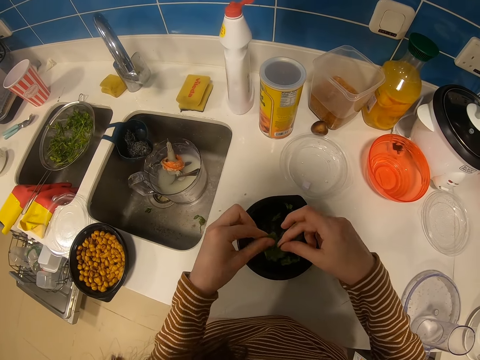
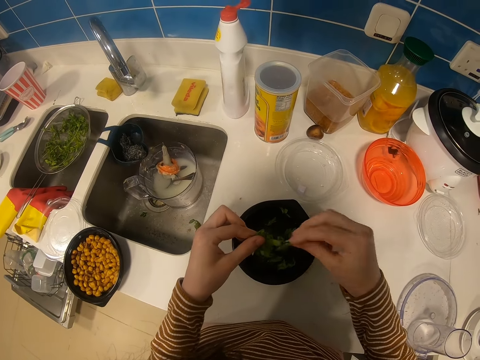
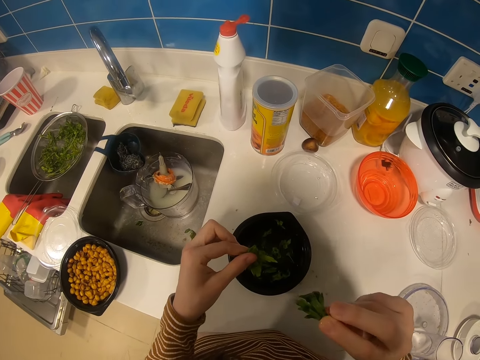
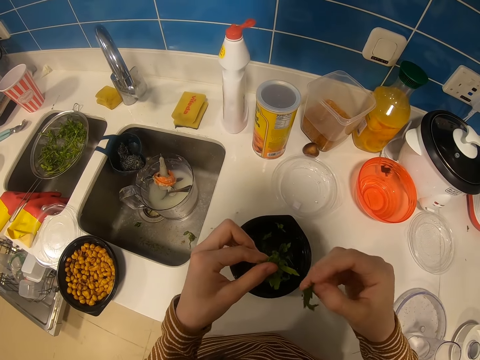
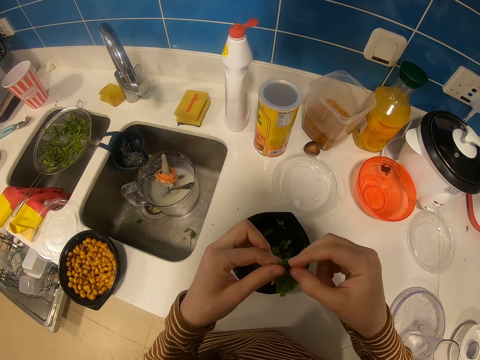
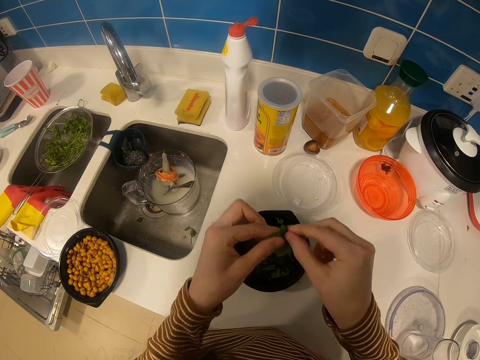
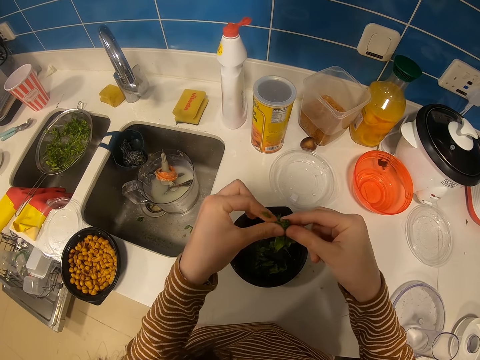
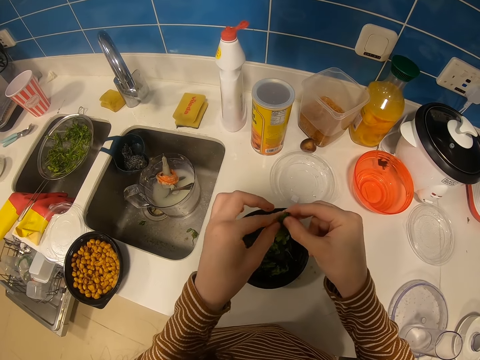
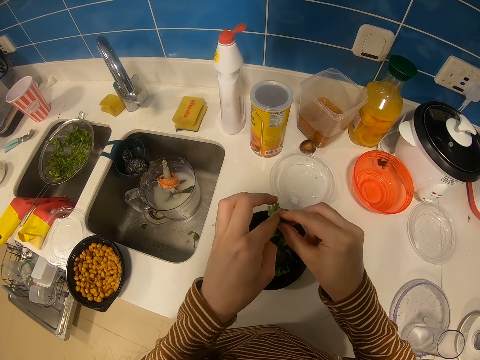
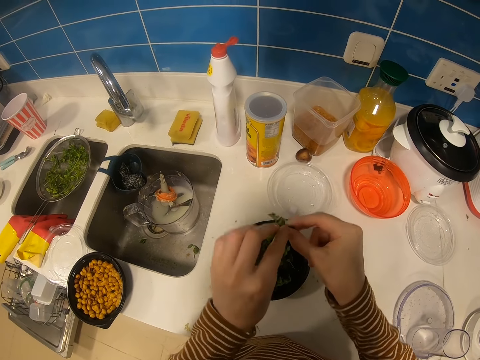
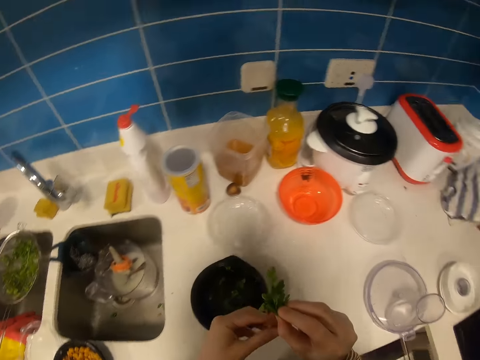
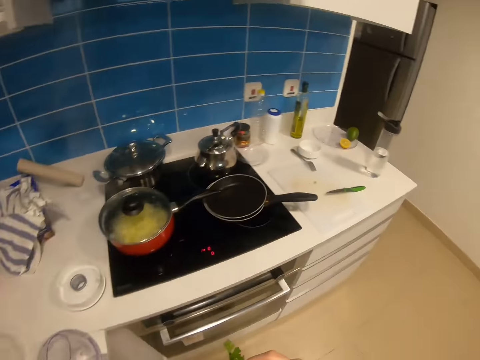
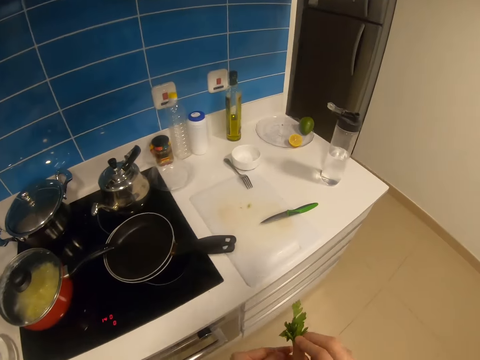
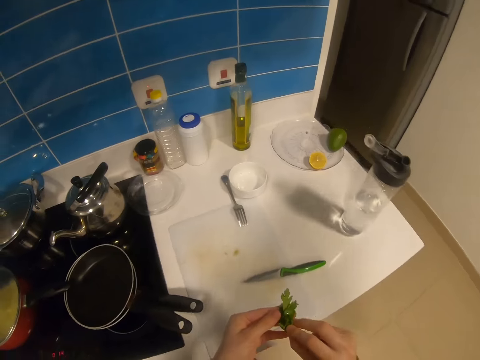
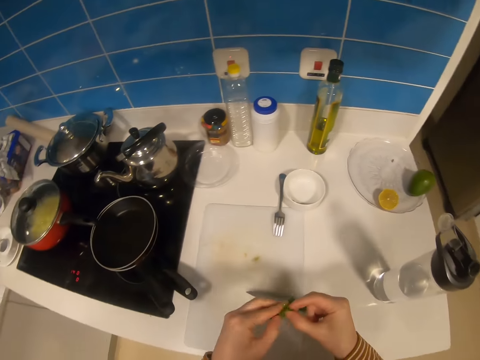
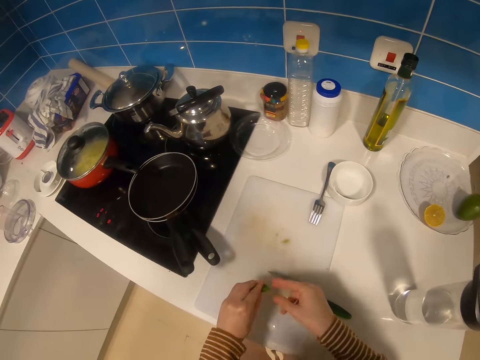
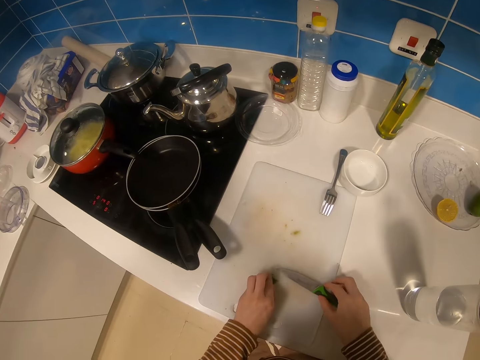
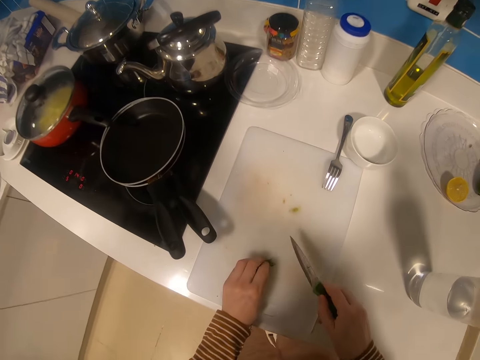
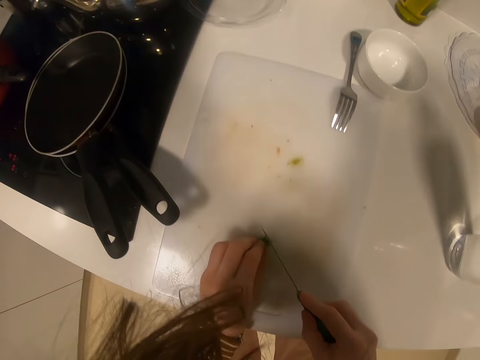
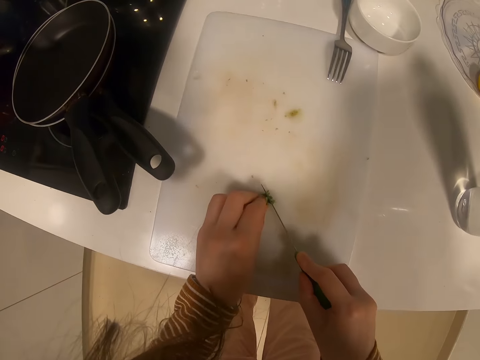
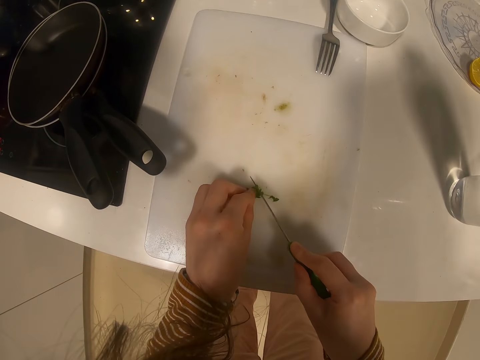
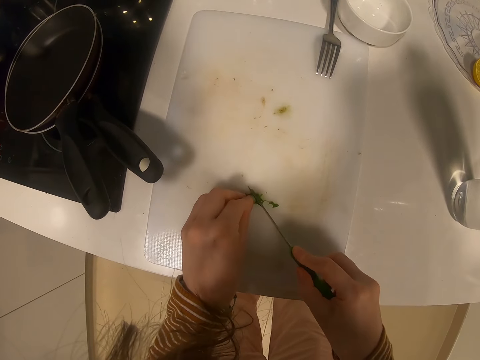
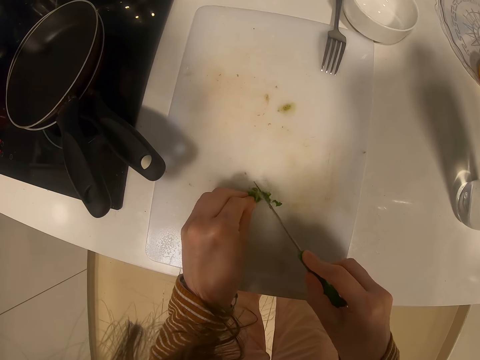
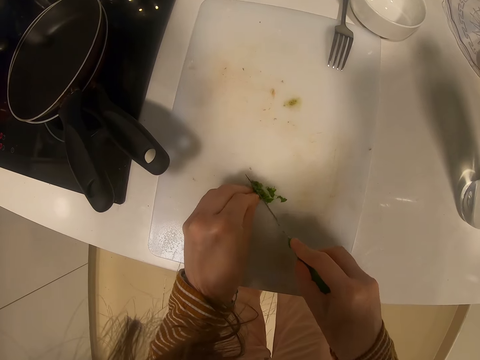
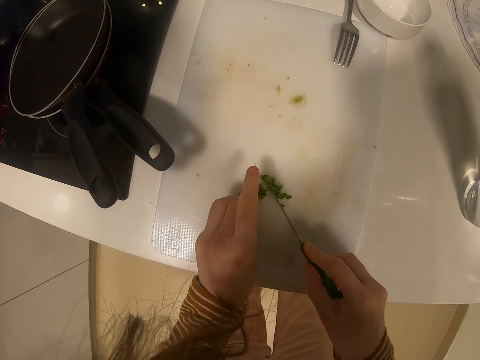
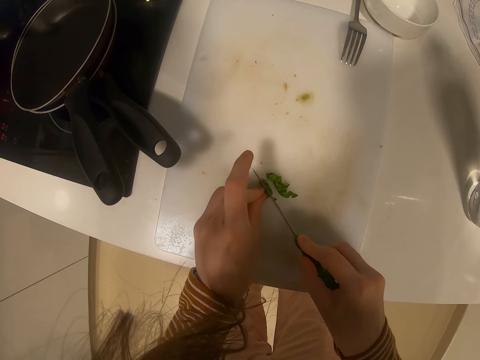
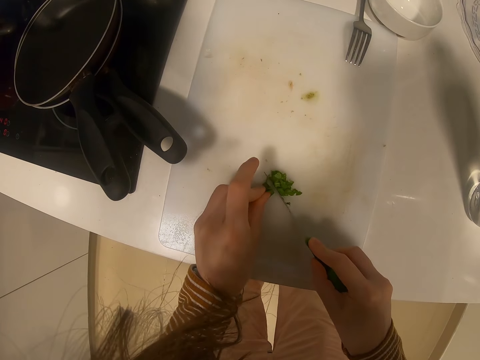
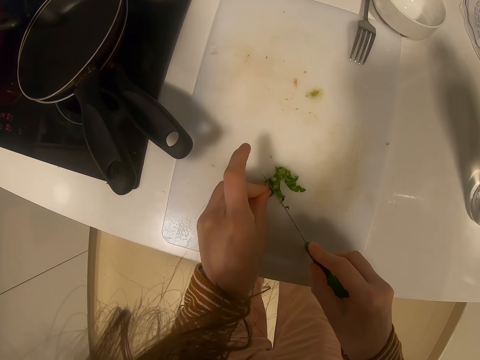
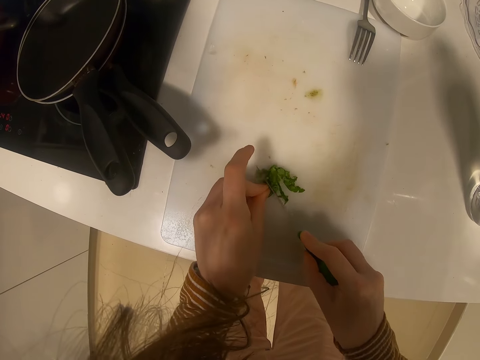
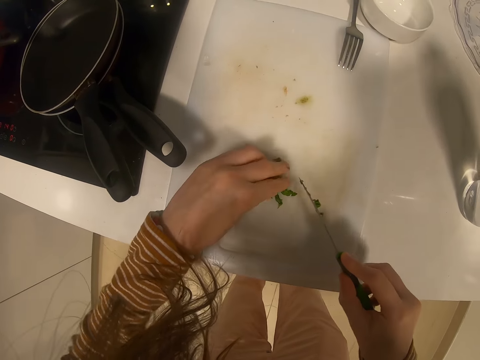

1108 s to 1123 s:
The camera wearer turns greens with the right hand. They hold the greens with both hands. They walk towards a chopping board, turn around and move around. They put down the vegetables on the chopping board with the left hand. They pick up a knife with the right hand. They cut the greens with the knife.

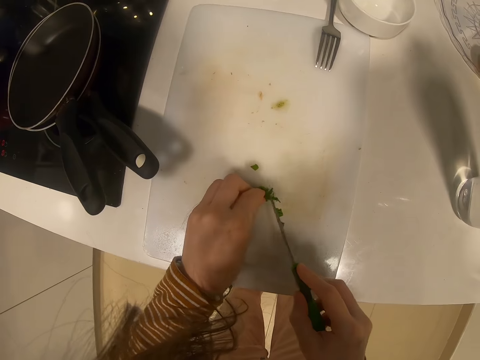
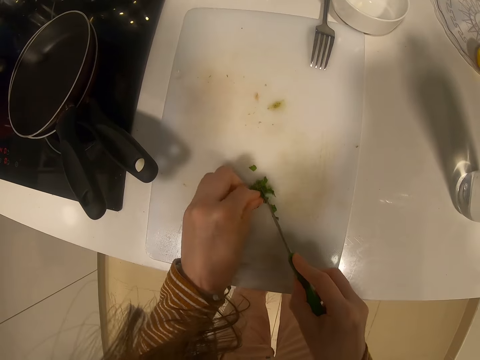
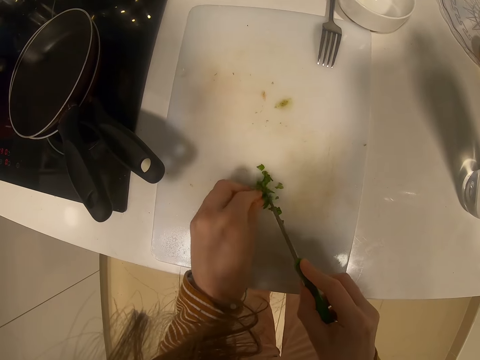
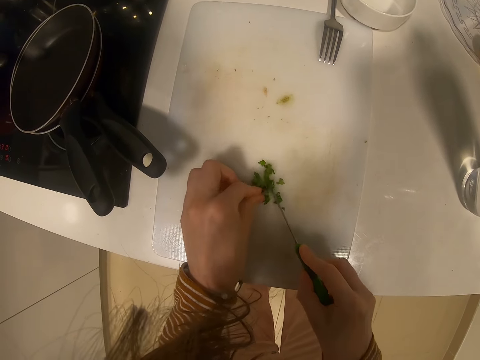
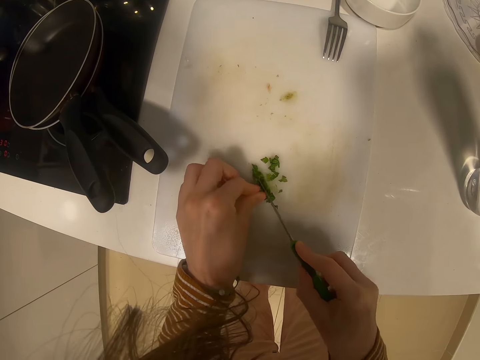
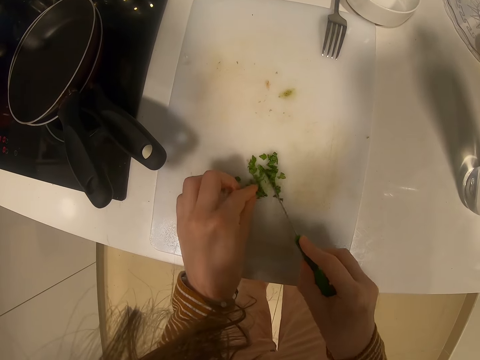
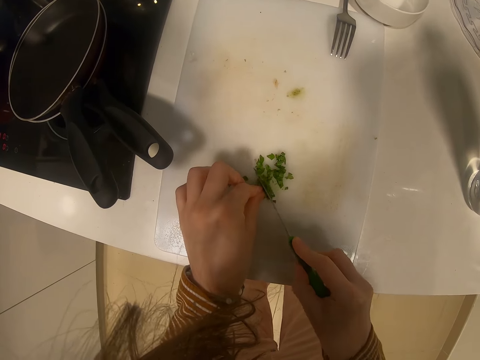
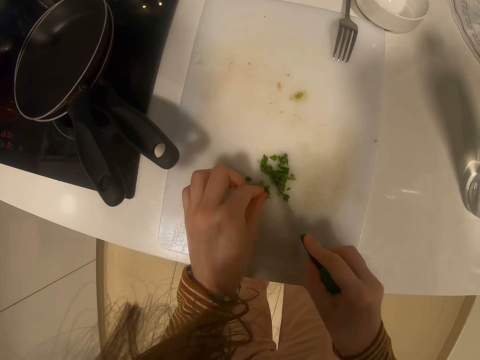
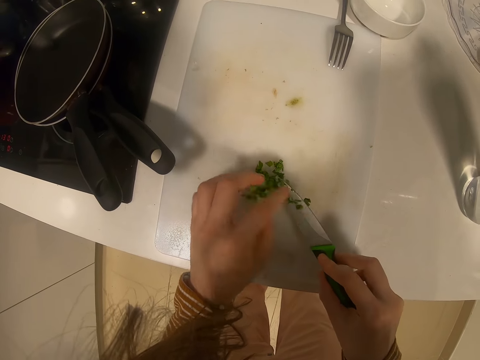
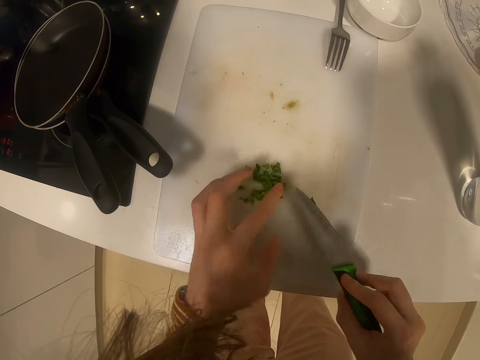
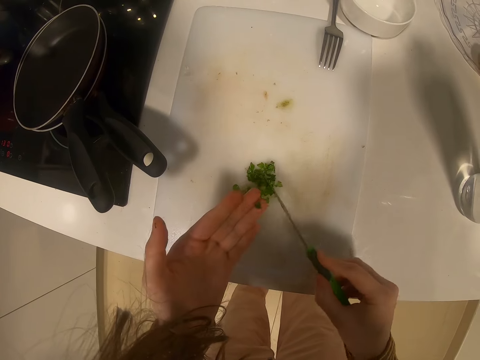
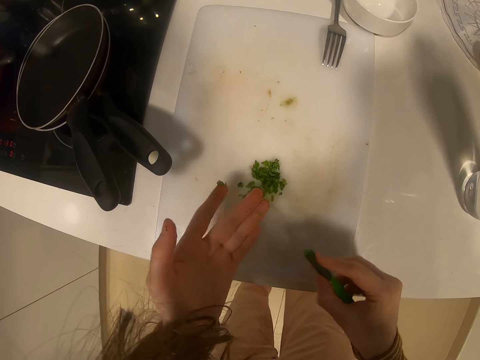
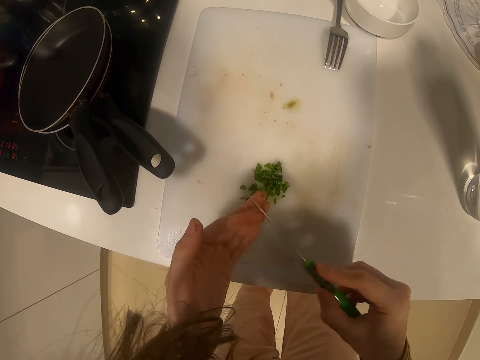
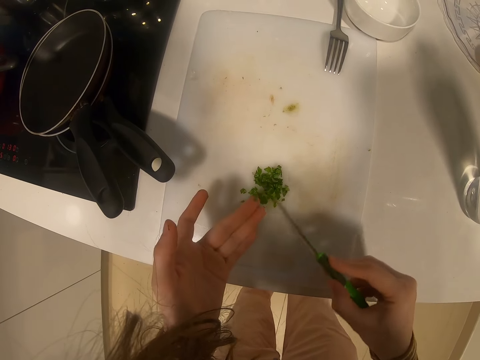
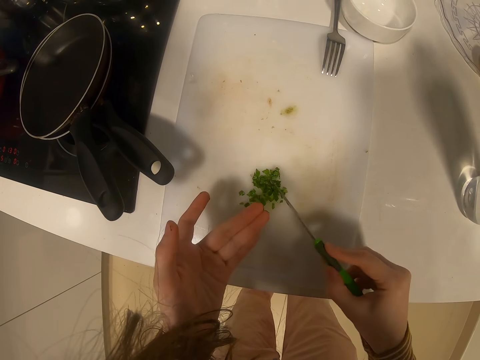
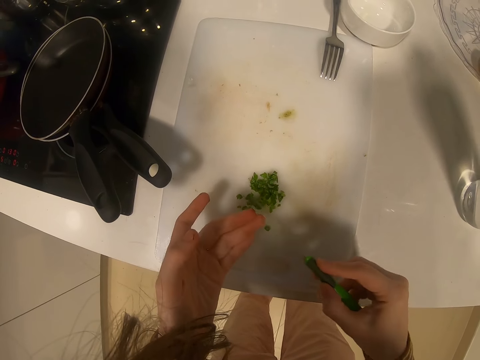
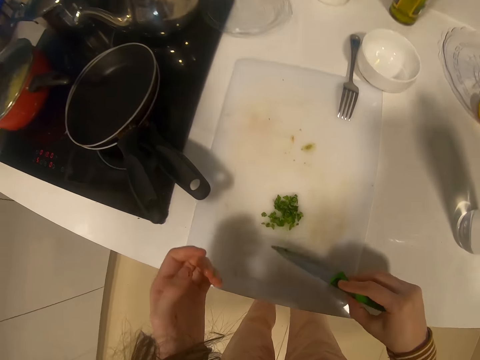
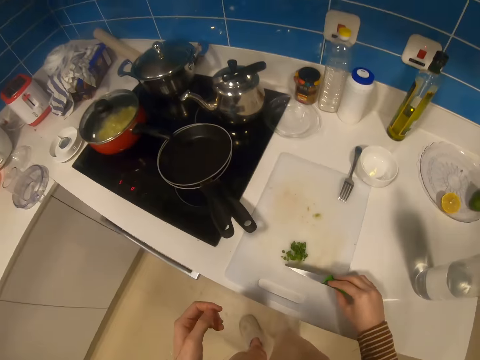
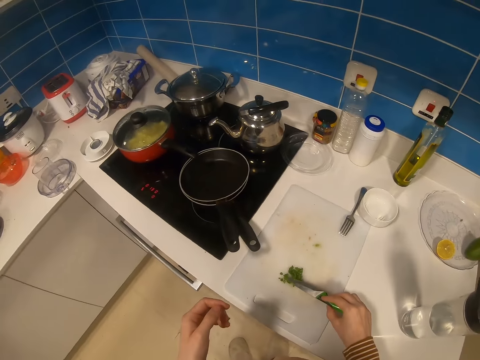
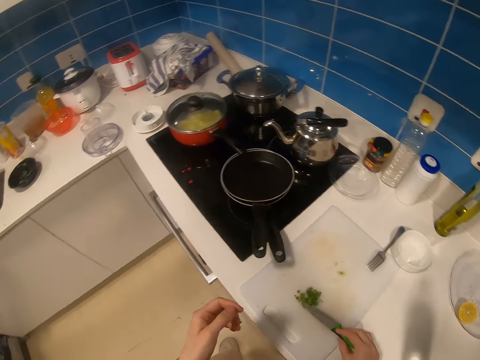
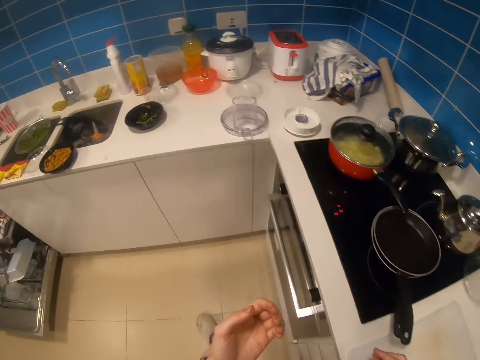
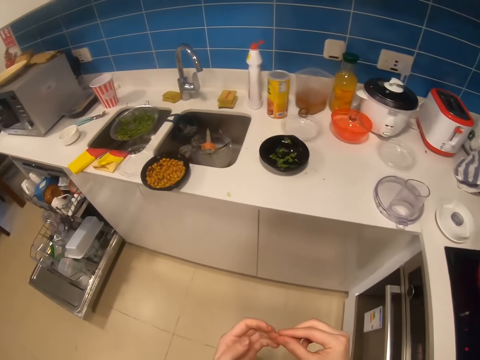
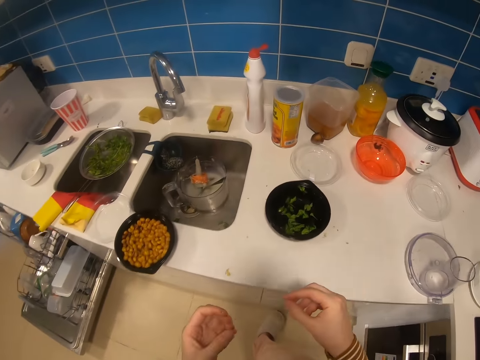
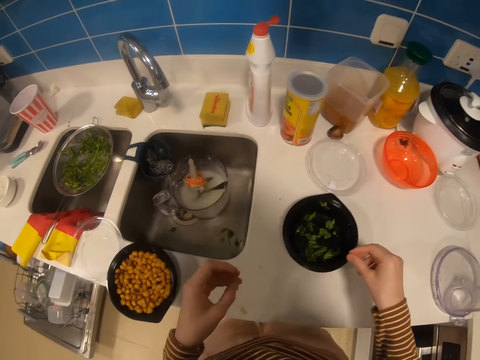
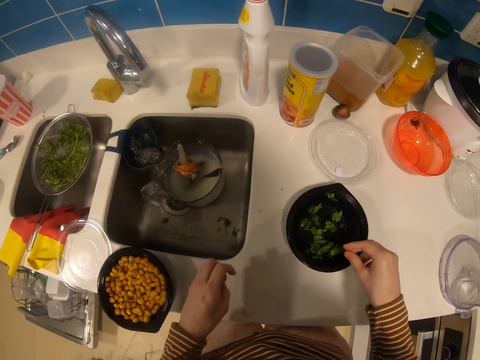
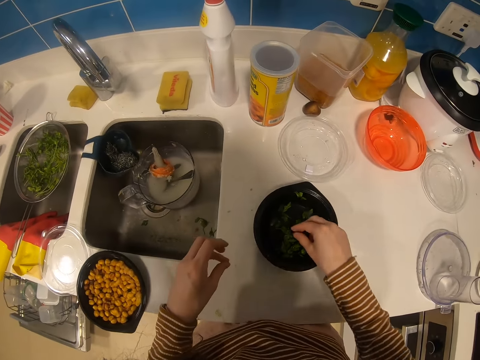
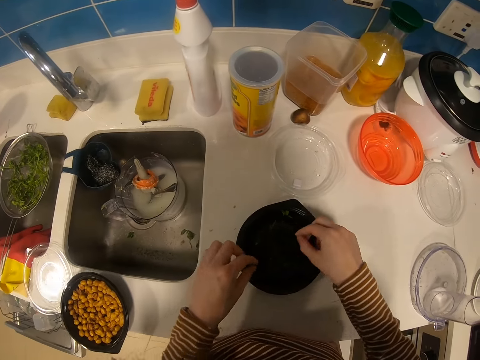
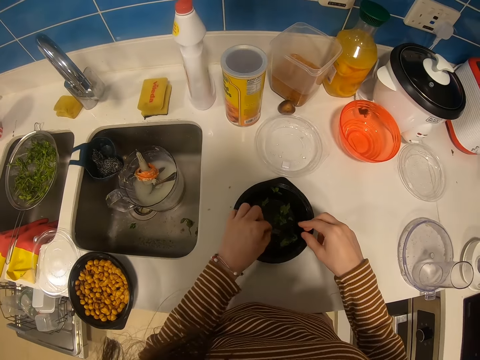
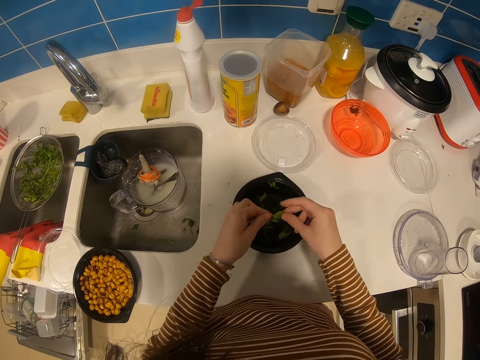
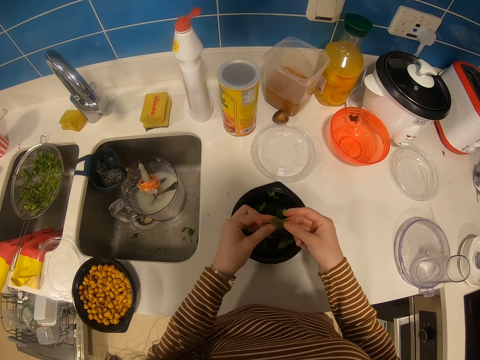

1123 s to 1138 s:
The camera wearer removes vegetables on a knife. They wipe the knife with the left hand. They remove the vegetables. They wipe the left hand with the knife. They place the knife on the table. They look around and move around the room. They remove a vegetable on a finger. They do something with the left hand. They pick vegetables in a bowl.
